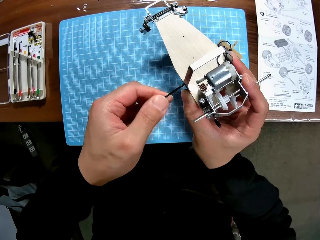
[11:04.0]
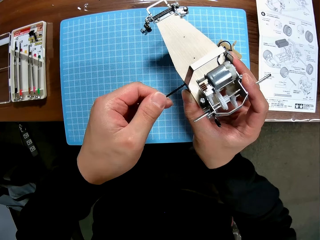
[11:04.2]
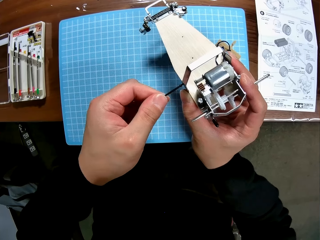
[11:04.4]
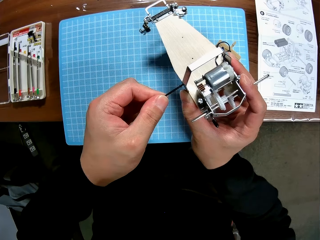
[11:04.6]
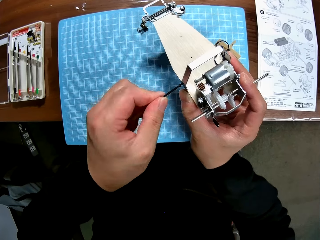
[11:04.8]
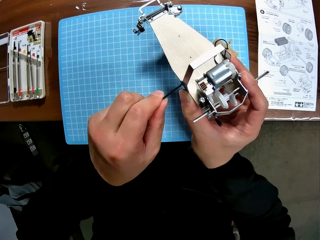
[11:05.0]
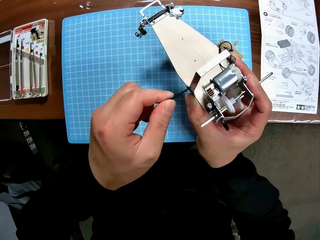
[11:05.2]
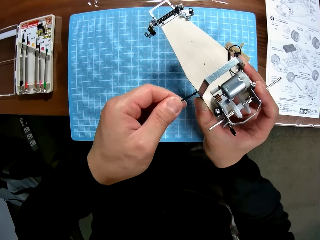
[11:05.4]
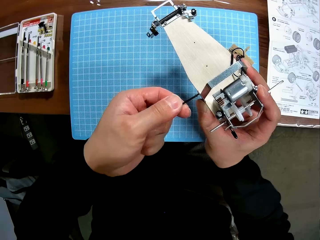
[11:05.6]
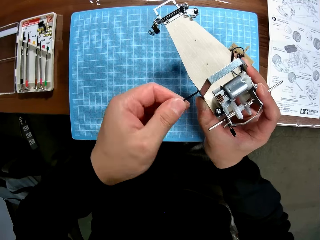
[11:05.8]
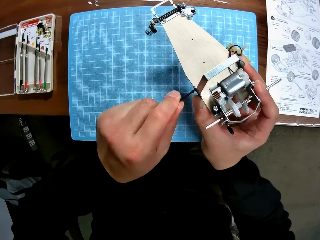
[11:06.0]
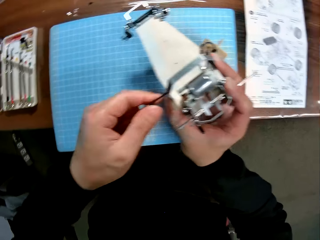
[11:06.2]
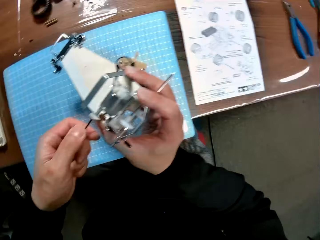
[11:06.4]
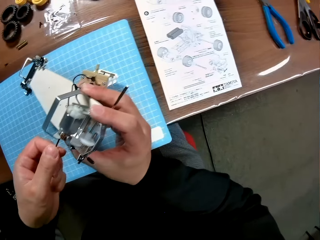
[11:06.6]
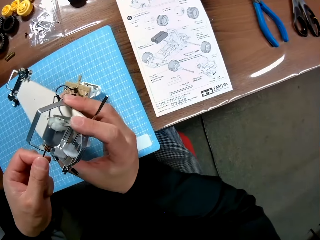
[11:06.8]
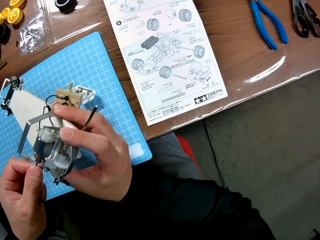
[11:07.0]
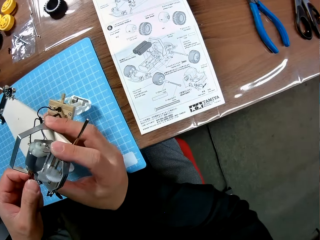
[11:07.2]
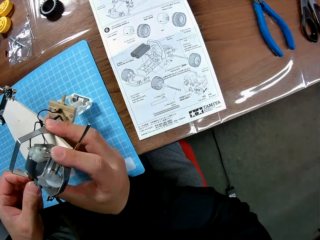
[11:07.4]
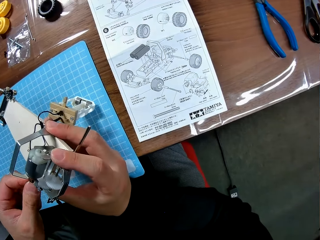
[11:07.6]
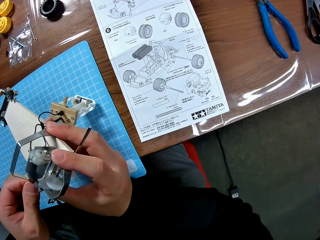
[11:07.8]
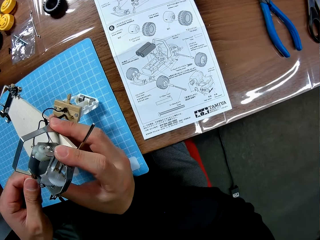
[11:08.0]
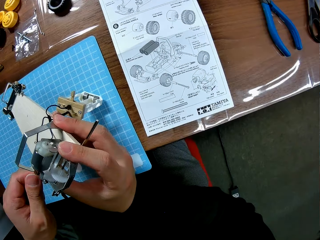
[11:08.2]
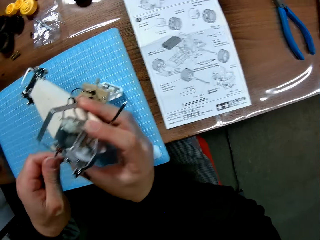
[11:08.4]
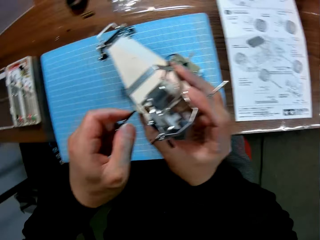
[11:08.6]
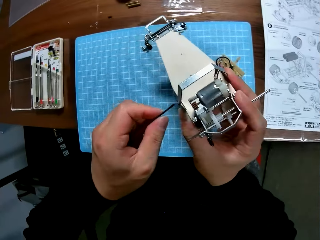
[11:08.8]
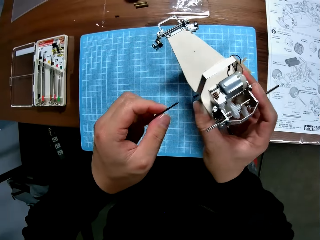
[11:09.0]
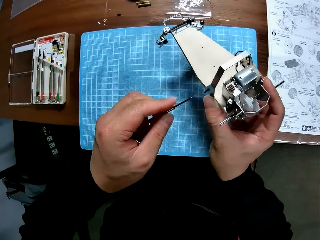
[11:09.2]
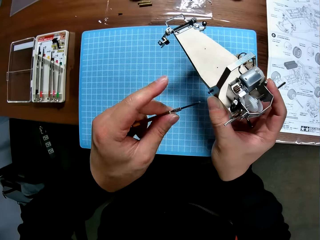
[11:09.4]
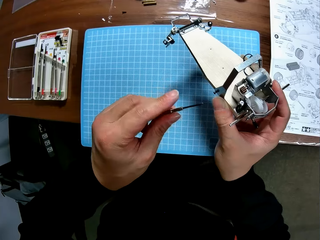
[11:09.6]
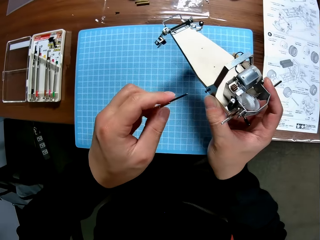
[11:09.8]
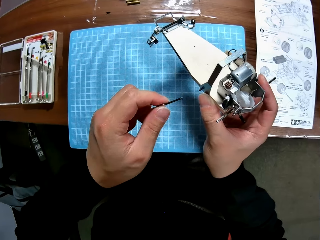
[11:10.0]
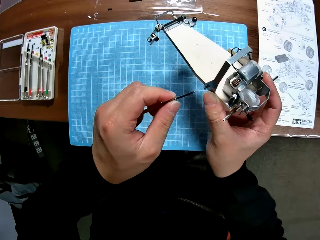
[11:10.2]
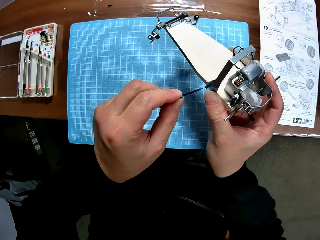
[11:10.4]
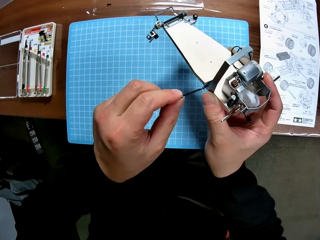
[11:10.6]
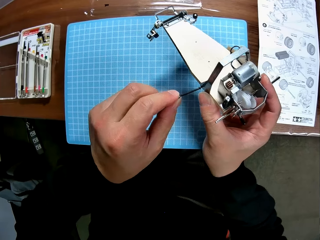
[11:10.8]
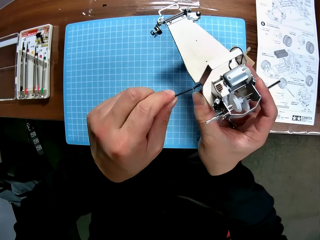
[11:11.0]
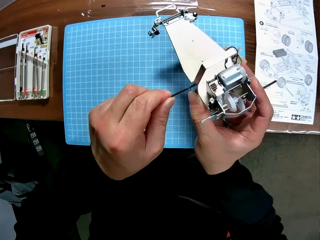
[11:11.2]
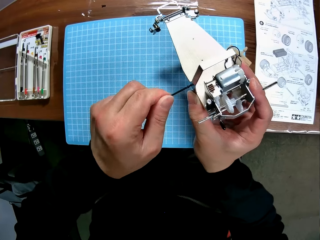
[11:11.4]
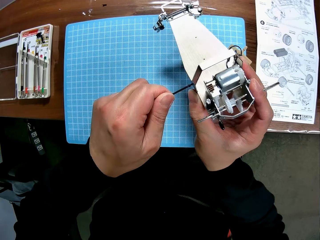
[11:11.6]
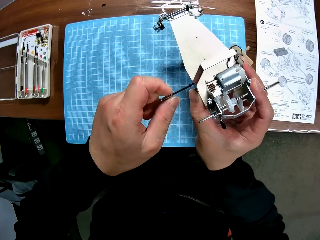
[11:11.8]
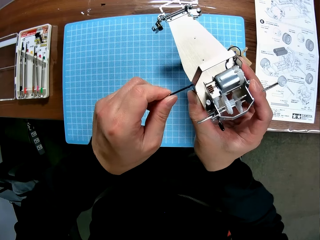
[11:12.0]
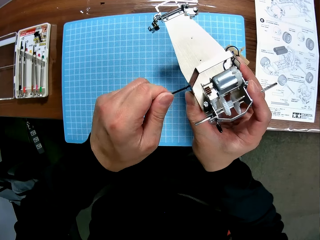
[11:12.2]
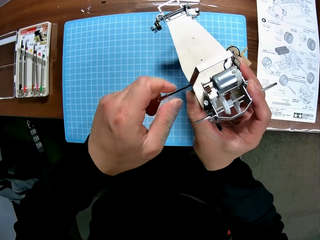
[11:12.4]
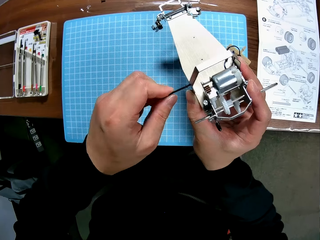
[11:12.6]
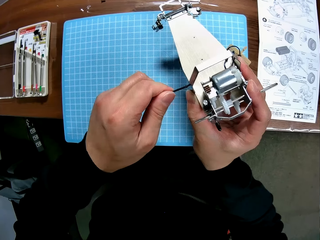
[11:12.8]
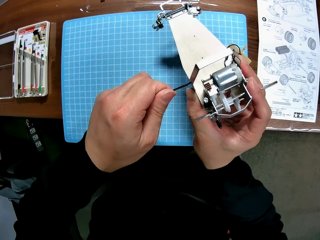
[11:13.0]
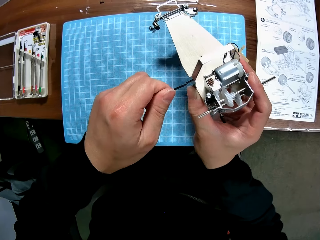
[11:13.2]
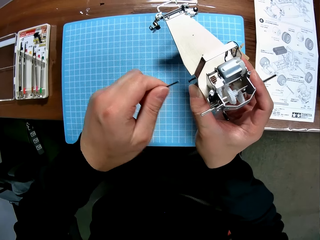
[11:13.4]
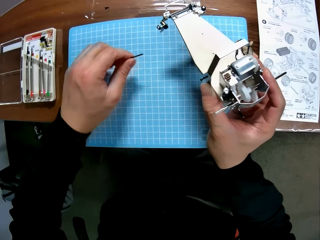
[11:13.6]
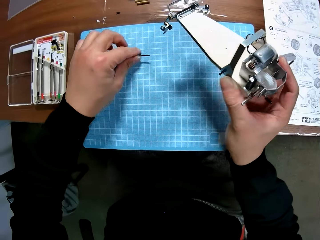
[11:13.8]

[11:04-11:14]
The camera wearer turns to a book on the table. They look at the sketch. They continue screwing the toy car engine with the screwdriver. They fix the toy plane.

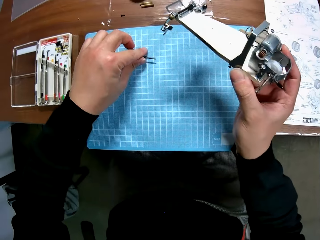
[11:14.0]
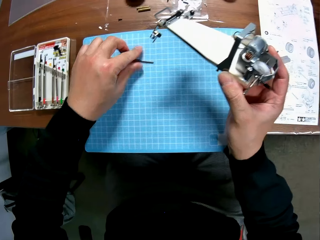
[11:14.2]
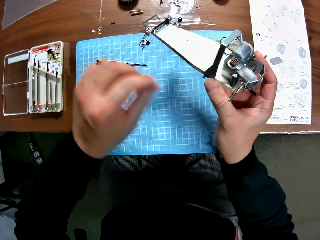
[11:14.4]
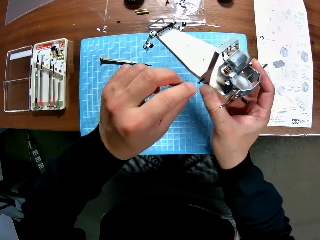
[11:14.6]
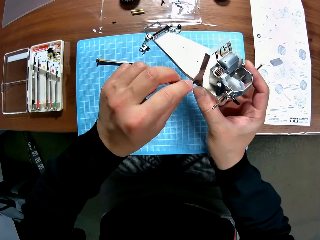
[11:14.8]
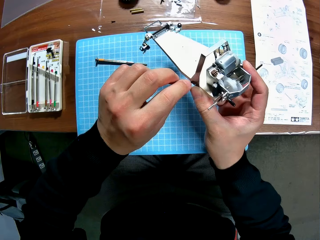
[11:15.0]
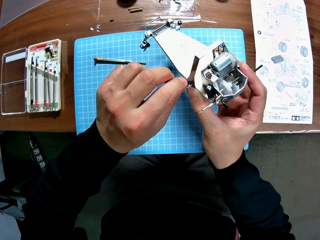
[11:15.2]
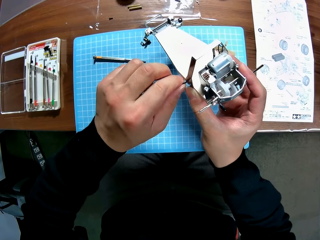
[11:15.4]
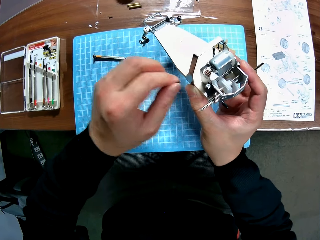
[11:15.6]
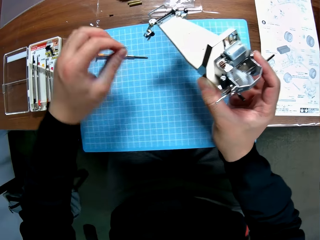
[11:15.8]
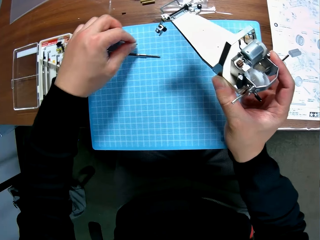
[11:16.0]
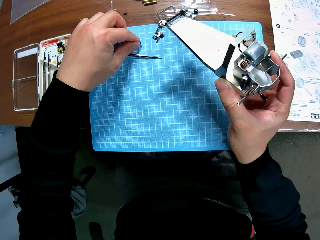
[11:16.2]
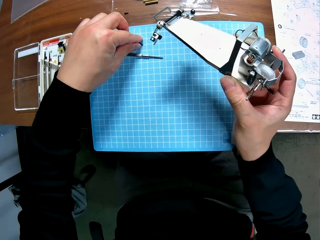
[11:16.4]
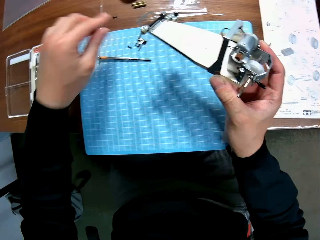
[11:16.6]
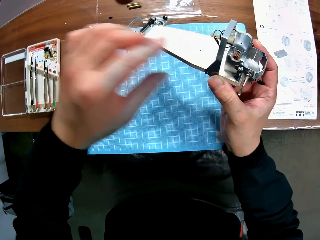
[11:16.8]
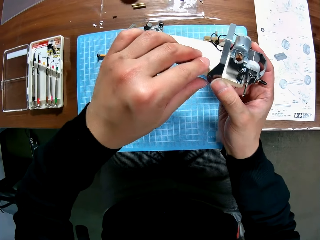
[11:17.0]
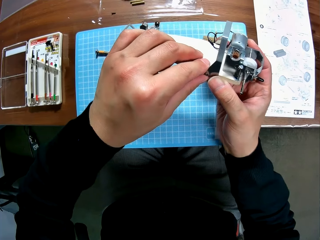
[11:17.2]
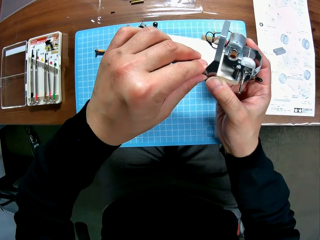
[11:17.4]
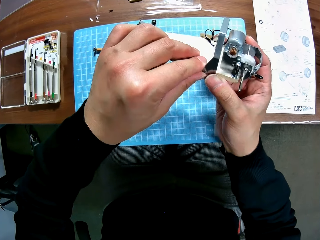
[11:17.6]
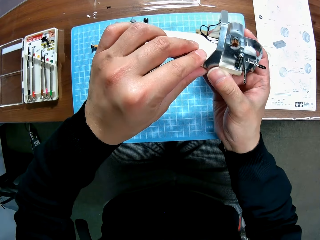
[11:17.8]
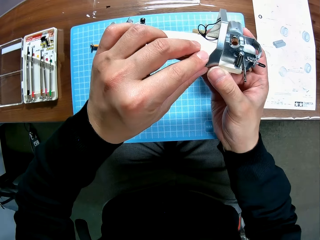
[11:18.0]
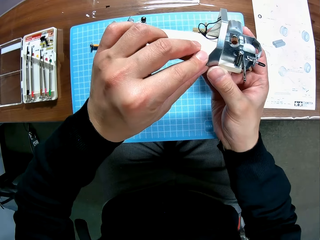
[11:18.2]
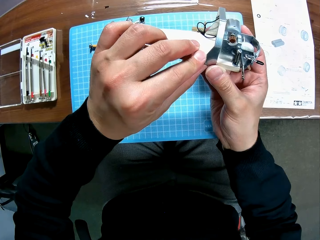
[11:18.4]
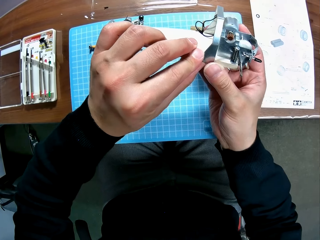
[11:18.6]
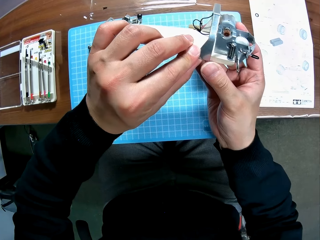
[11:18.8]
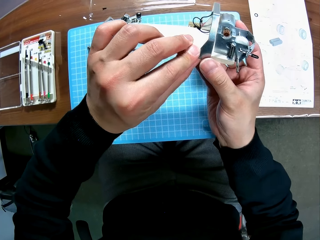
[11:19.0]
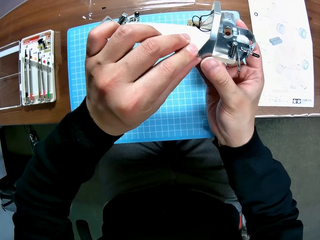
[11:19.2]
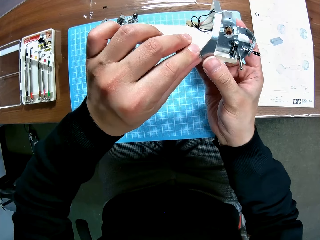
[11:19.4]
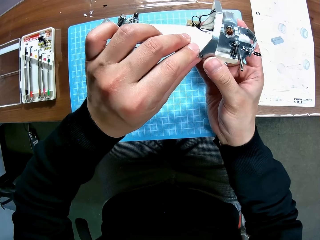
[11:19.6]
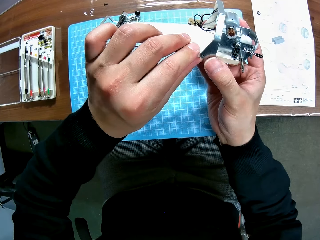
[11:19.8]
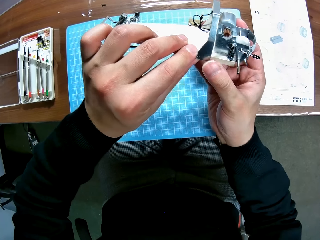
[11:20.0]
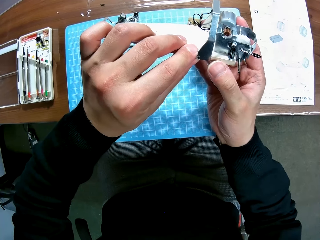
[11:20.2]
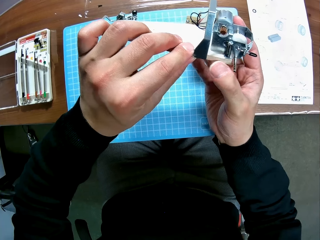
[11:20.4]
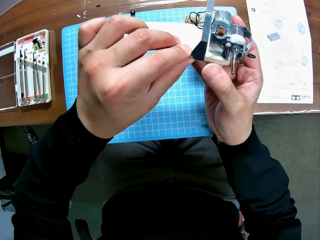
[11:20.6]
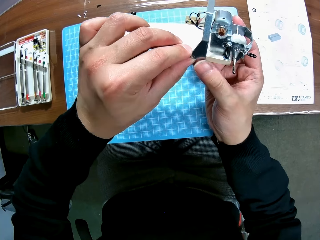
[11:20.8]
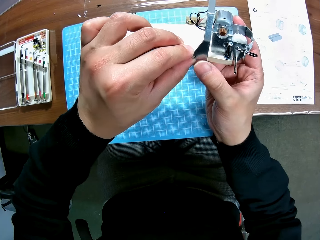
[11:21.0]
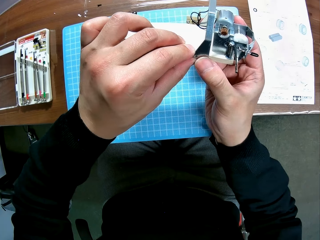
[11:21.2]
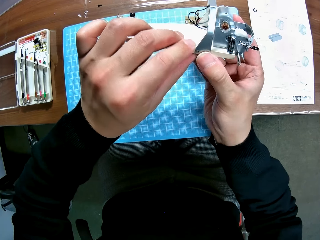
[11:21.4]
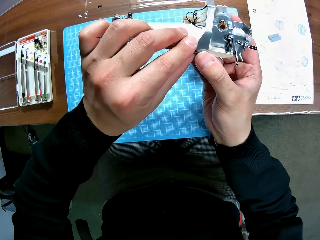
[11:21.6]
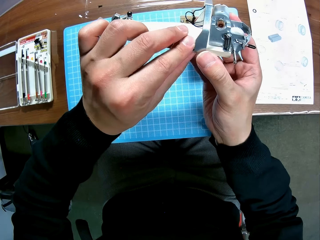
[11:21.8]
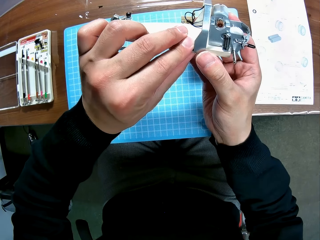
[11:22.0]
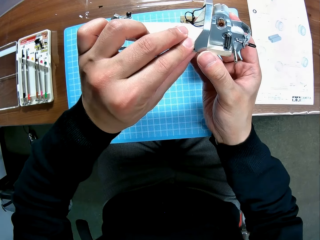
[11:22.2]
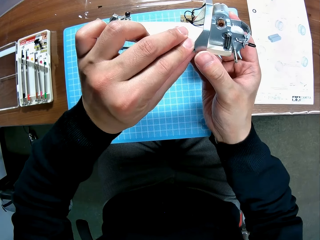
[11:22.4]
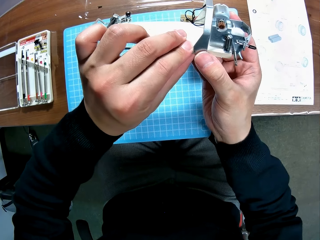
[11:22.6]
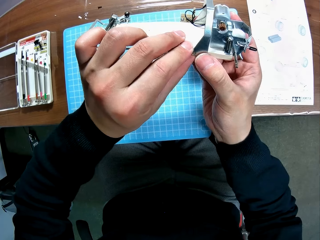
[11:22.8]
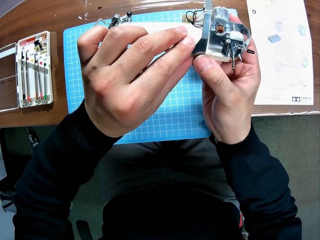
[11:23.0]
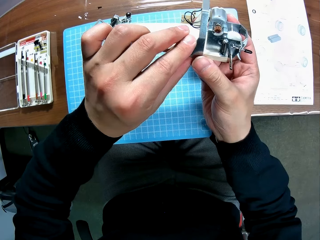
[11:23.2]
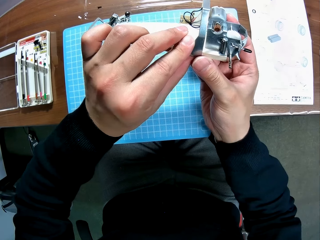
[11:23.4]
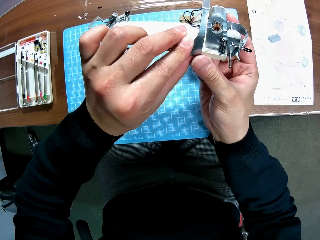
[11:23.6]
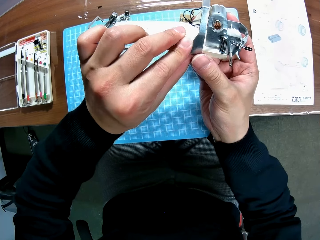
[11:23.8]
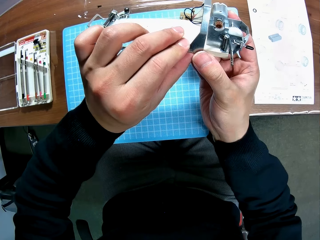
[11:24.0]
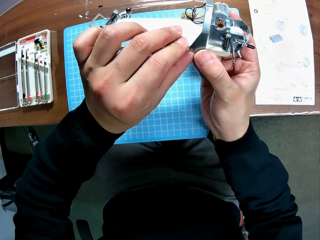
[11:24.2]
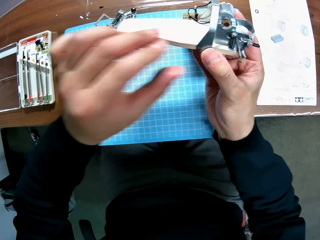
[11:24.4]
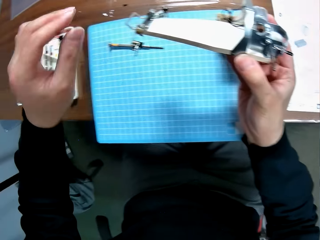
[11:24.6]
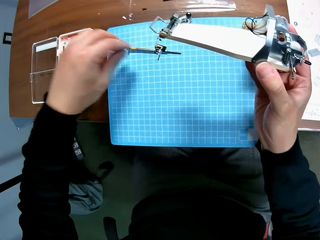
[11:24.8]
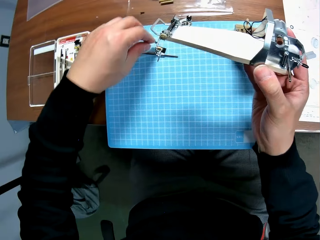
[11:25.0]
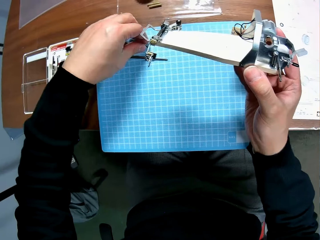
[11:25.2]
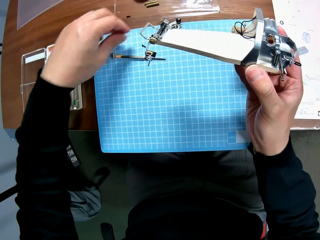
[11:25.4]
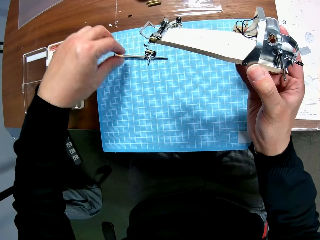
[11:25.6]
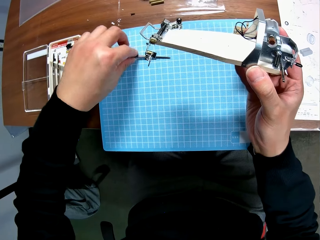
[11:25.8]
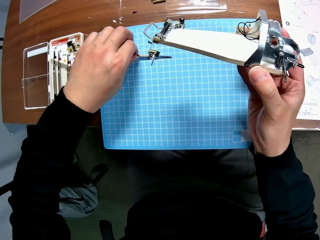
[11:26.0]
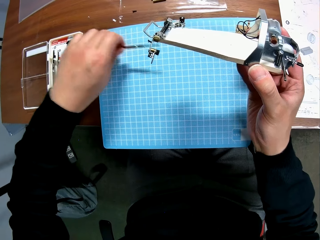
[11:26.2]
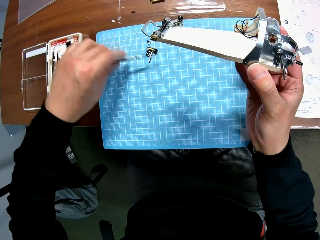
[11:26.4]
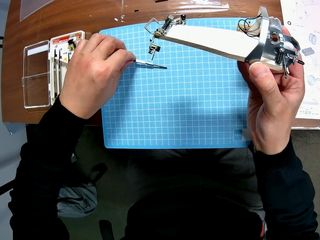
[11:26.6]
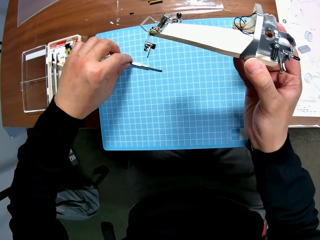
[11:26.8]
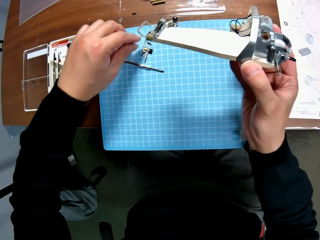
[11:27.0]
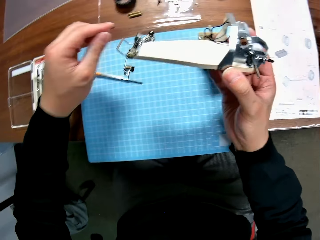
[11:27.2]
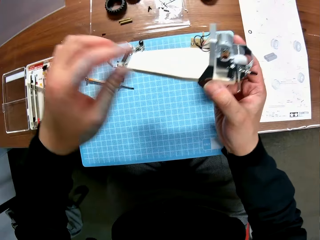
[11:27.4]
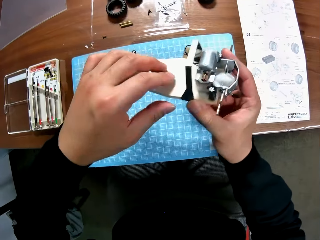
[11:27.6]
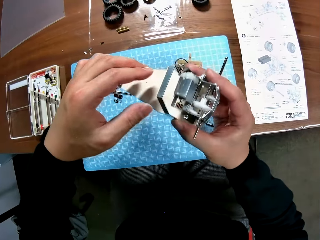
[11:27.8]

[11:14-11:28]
The camera wearer drops the screwdriver on the table with his left hand. He removes a small component or screw from the toy car engine with his left hand. He drops the small component on the table with his left hand. He adjusts the toy car engine with his left hand. He looks at the toy plane. He takes the screw placed on the table. He picks up the screwdriver from the table with his left hand and drops the screwdriver on the table with his left hand. He places the screw on the table. He looks at the toy plane.
